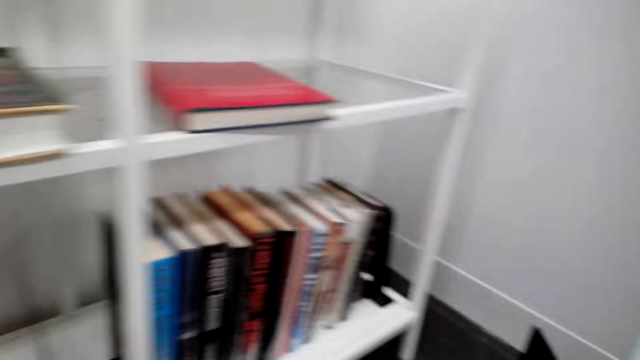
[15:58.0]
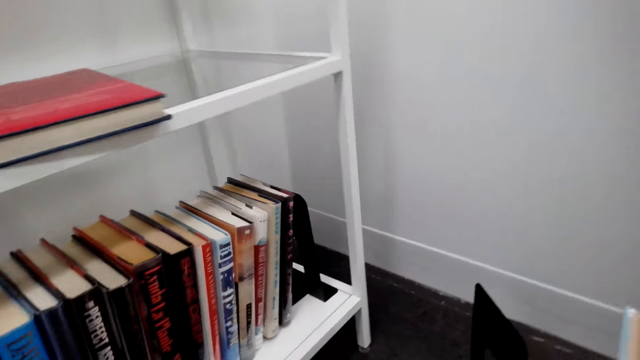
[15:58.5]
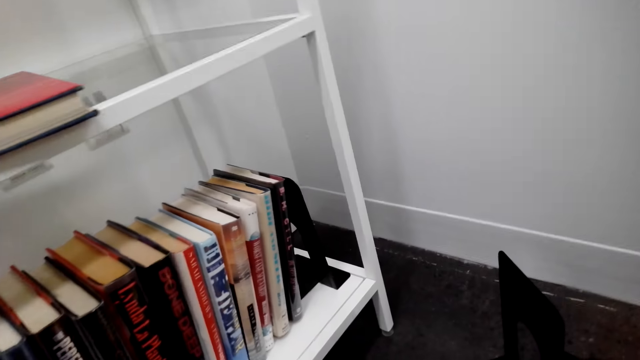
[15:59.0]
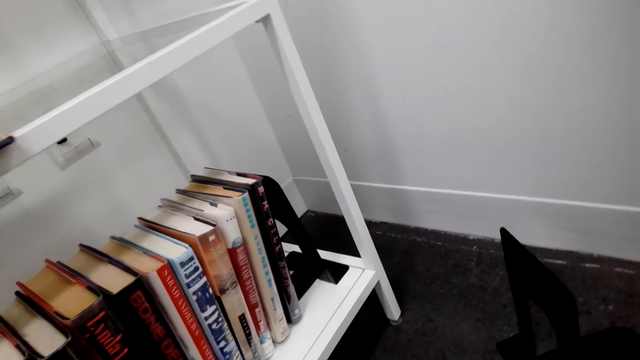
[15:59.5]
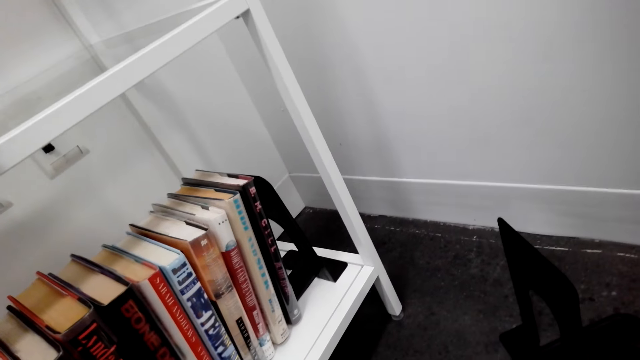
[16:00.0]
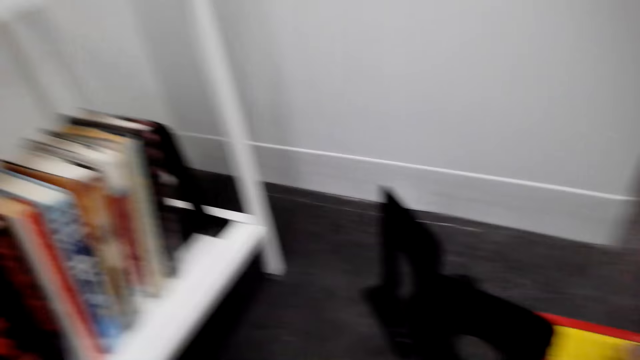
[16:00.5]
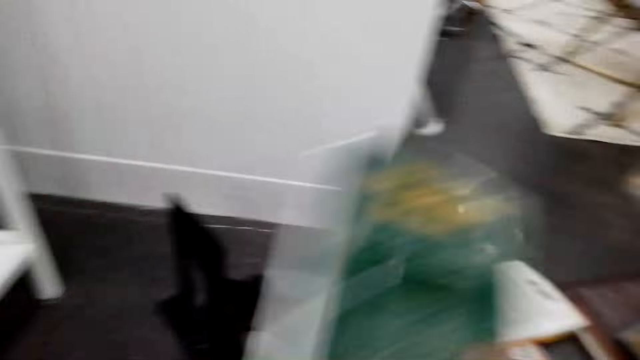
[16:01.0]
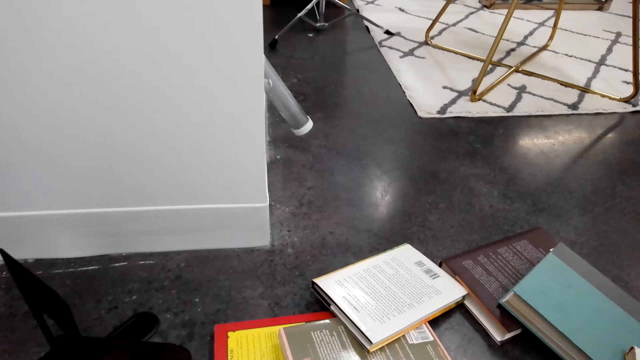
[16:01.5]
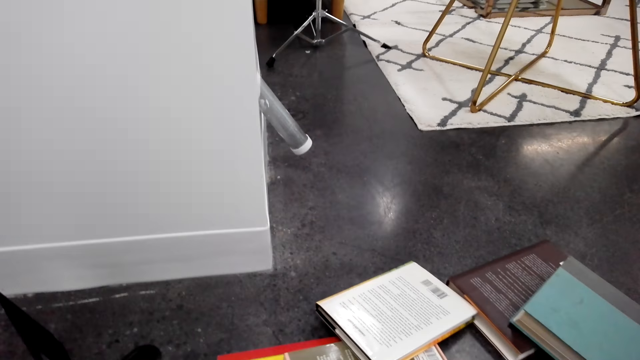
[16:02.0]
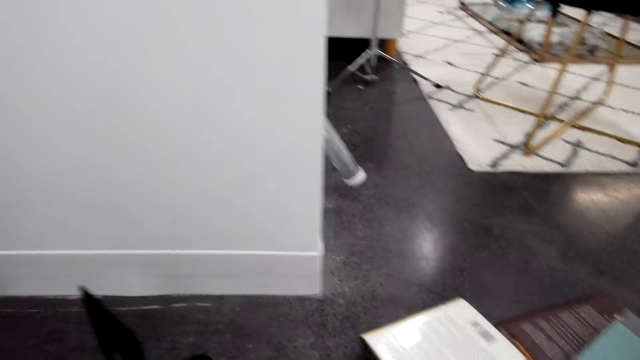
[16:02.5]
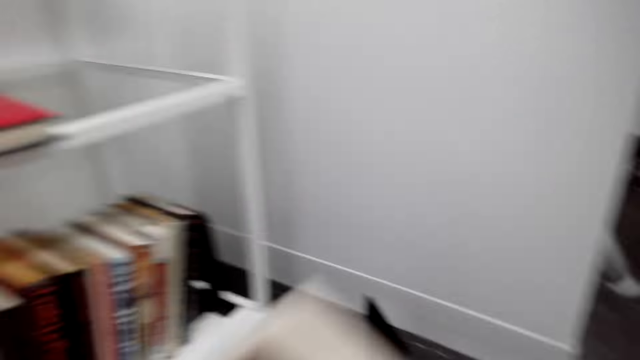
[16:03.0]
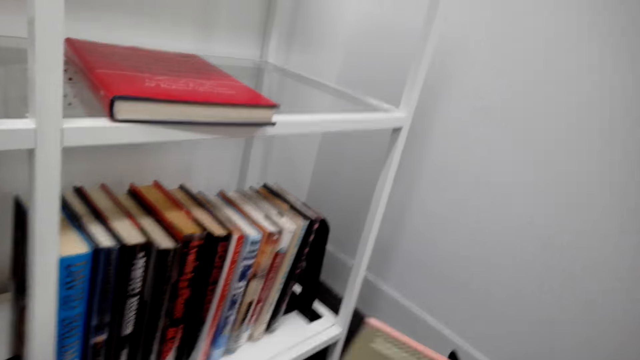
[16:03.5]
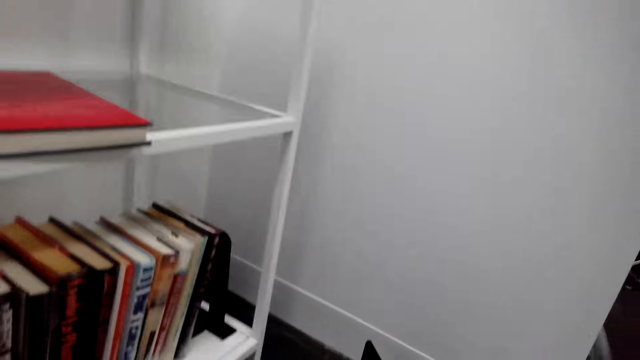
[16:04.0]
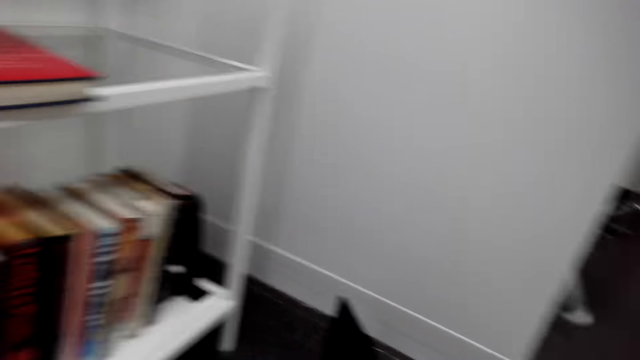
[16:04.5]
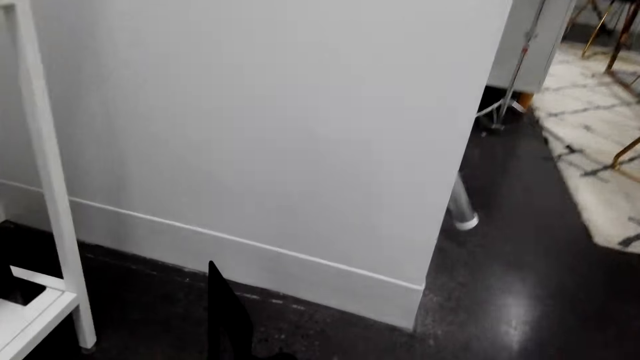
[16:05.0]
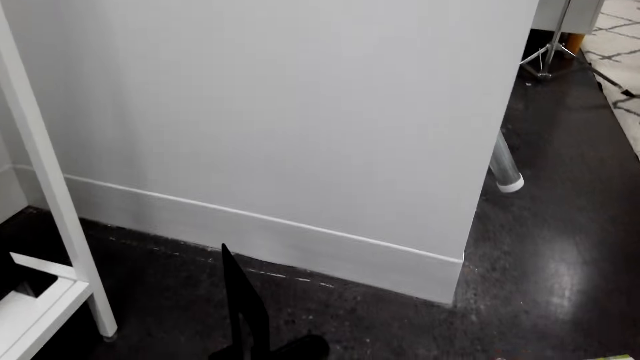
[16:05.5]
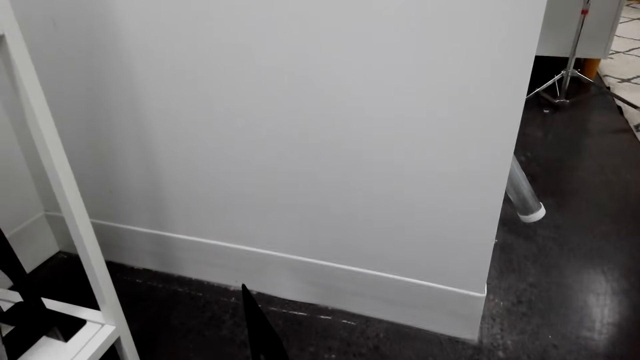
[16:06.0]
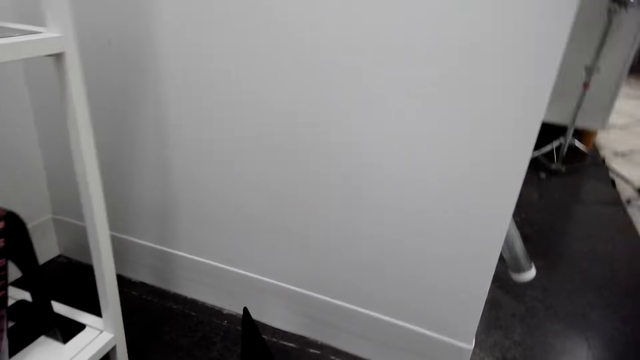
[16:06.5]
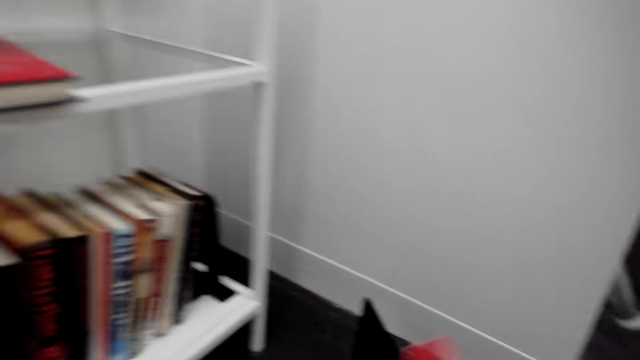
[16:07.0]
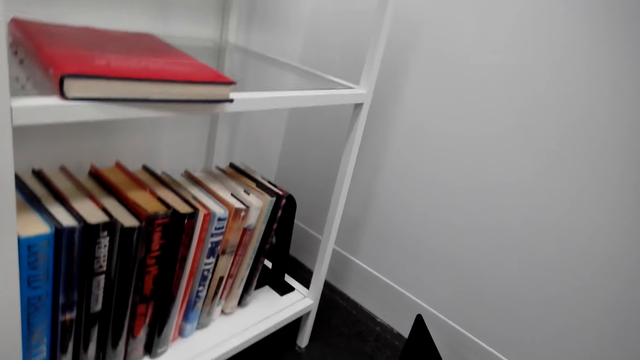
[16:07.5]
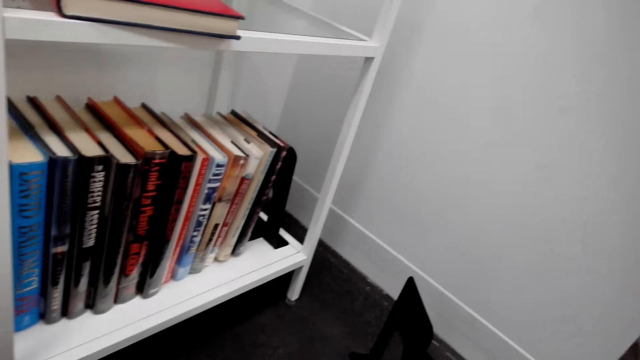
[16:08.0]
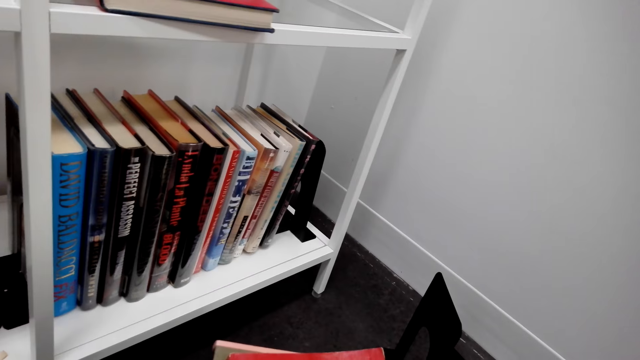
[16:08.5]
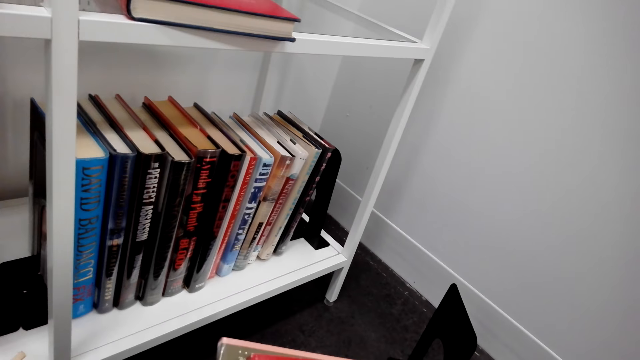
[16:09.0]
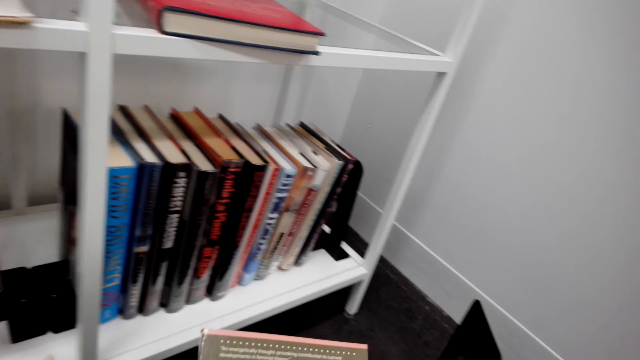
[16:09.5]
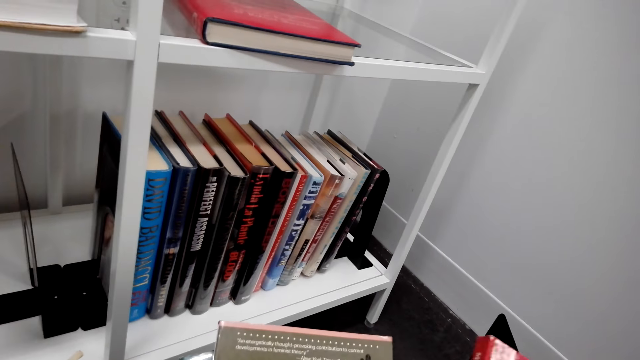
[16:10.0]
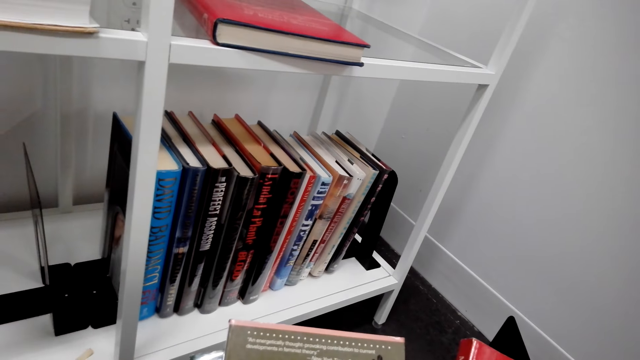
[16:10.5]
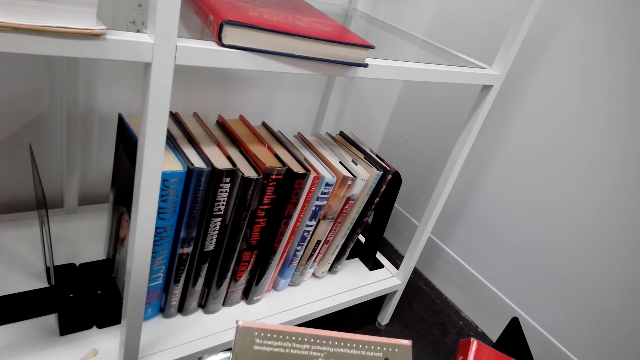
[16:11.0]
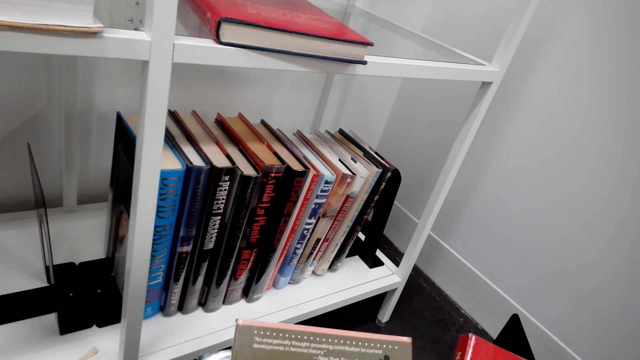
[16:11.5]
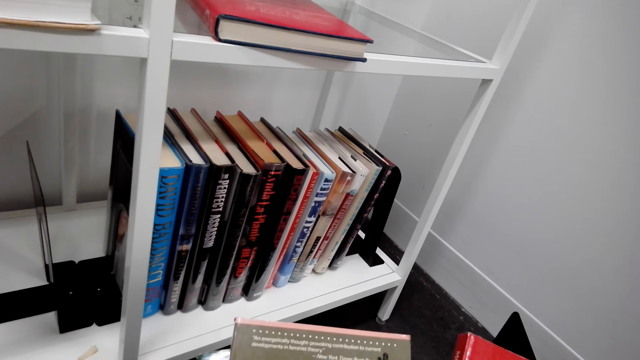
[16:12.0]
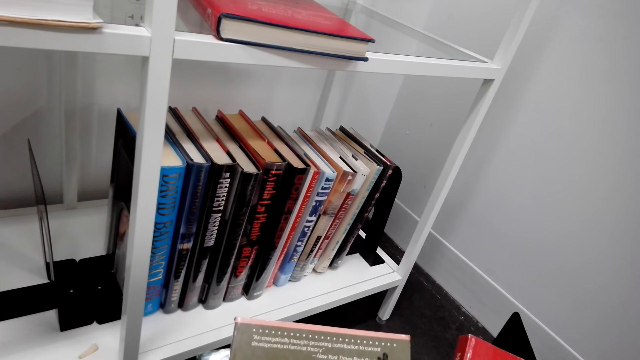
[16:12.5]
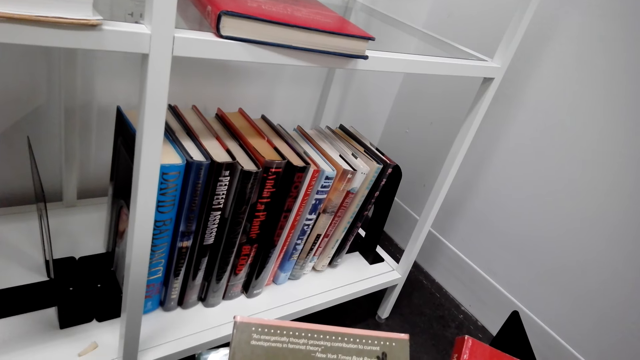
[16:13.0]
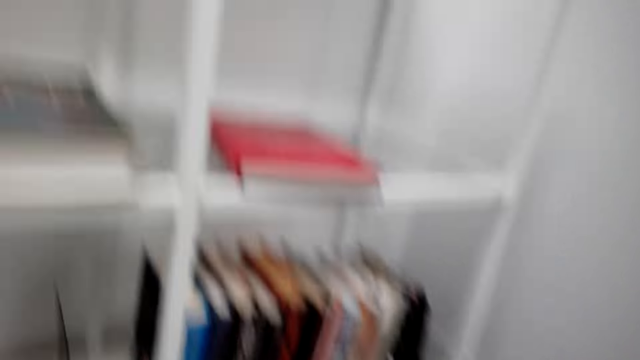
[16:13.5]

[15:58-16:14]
The camera wearer moves the book aside. They take the book from the floor. They carry the book. They put the book aside. They do something. They take the book from the floor. They read the cover of the book.

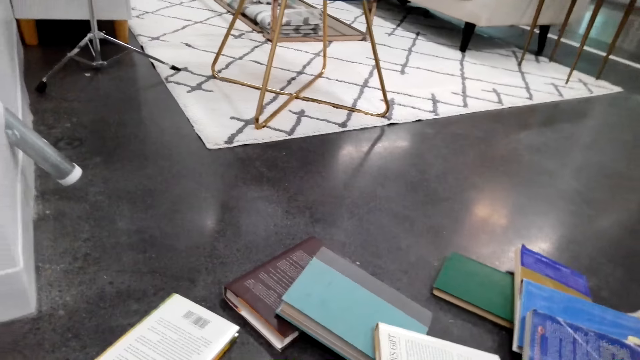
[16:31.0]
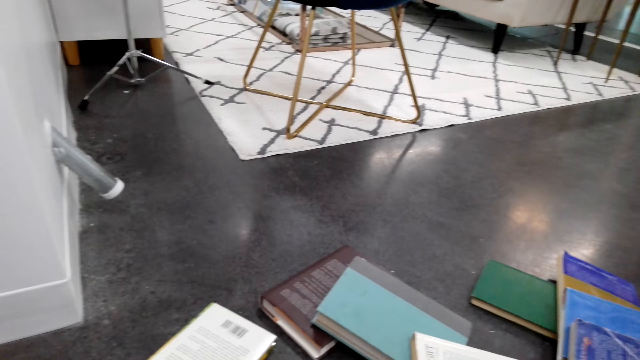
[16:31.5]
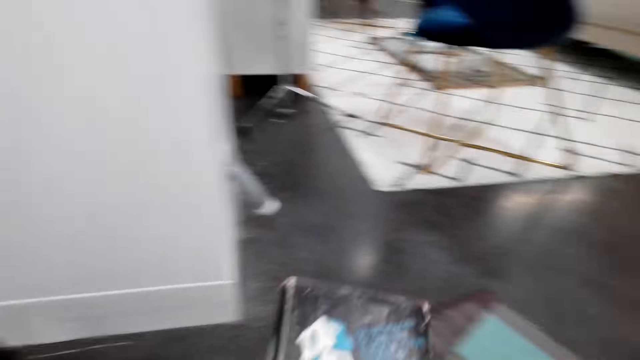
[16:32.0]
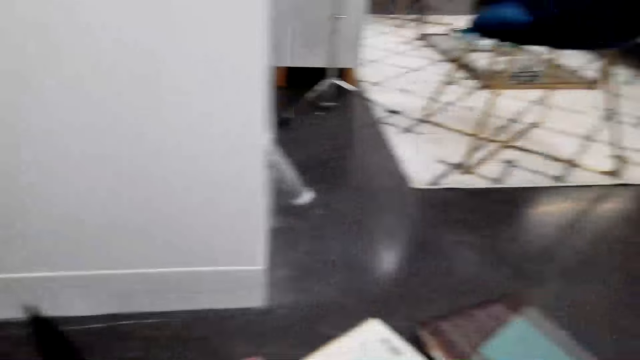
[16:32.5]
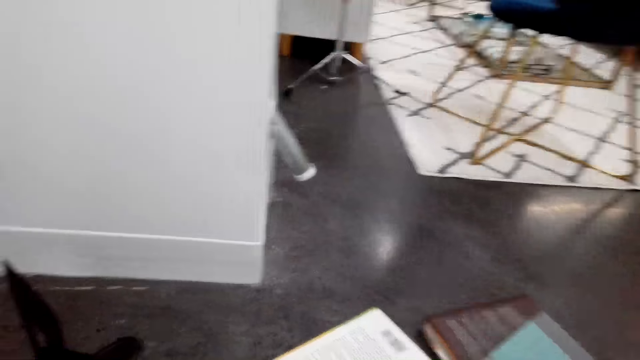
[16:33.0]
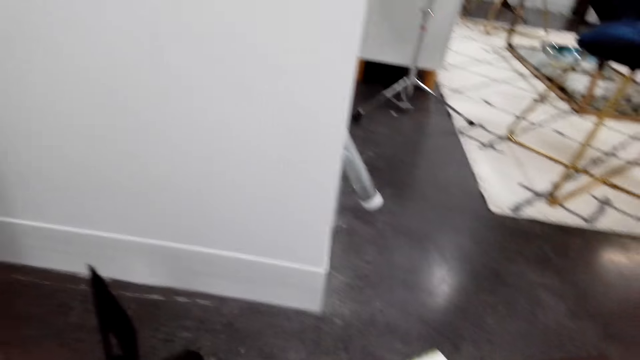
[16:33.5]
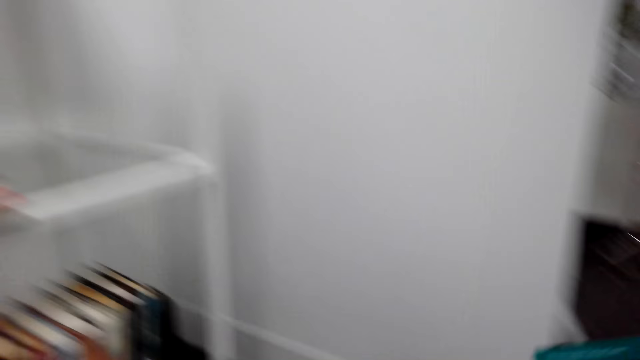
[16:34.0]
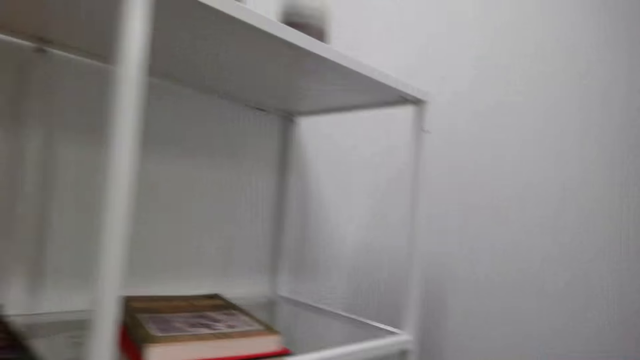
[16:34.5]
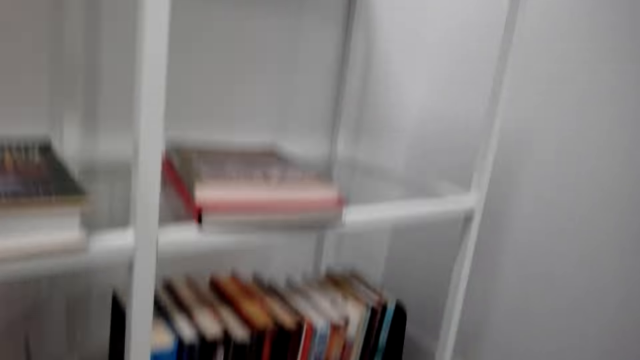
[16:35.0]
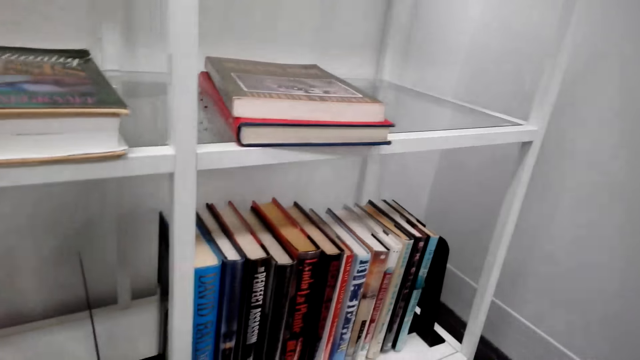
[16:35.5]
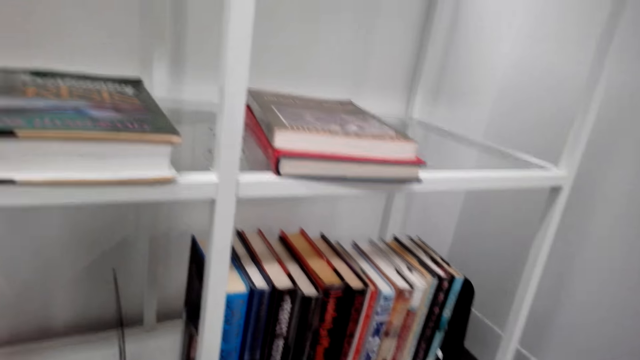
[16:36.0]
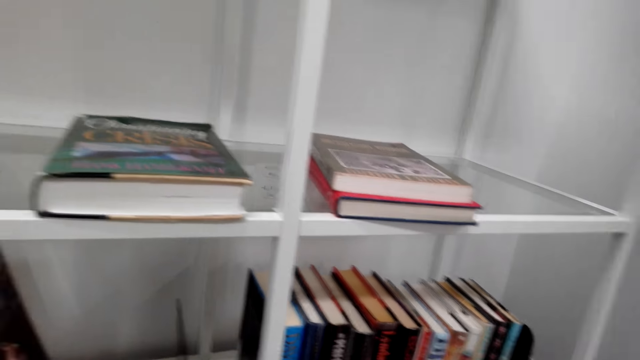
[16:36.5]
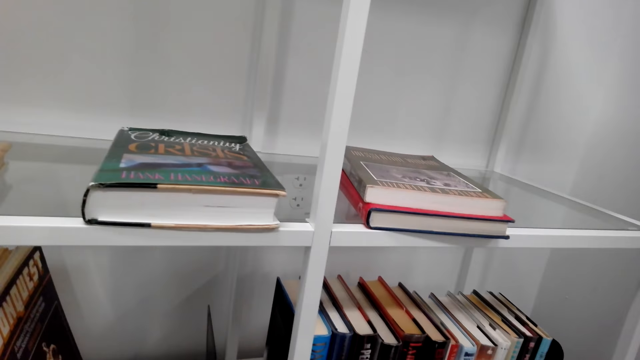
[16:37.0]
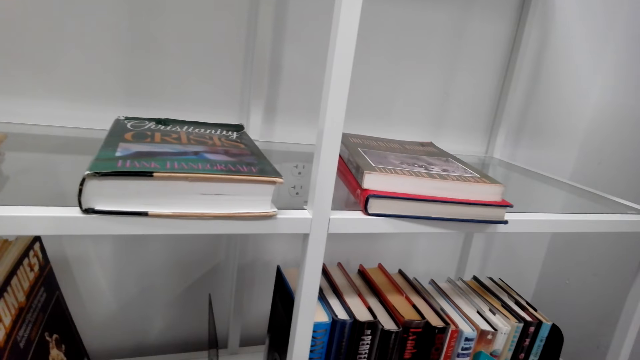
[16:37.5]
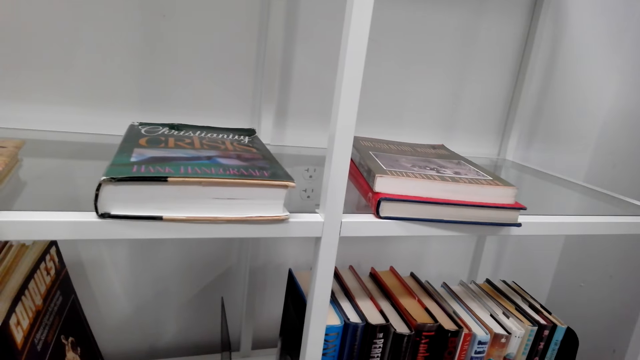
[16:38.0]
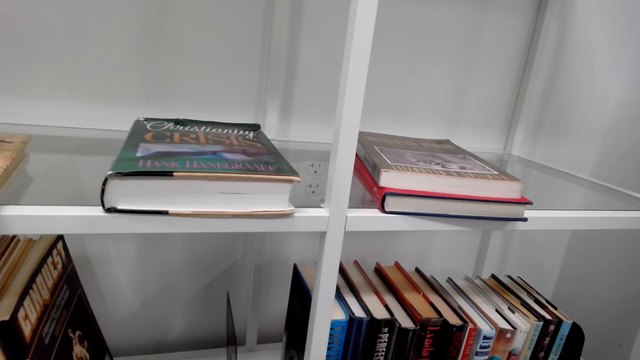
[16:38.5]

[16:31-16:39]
The camera wearer takes a book from the floor. They carry the book. They do something. They look around the shelf.
